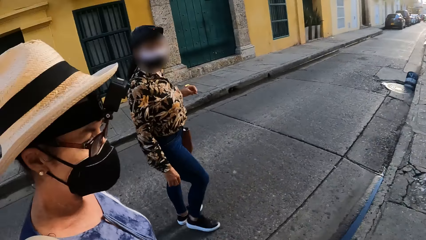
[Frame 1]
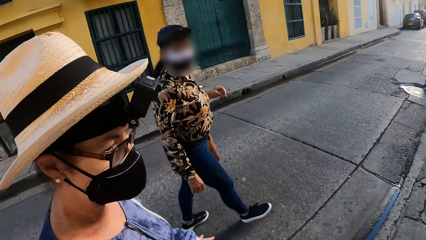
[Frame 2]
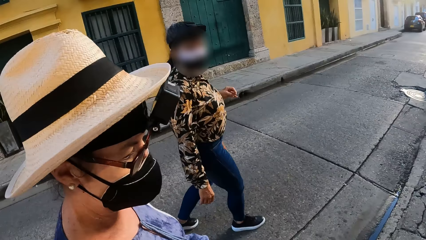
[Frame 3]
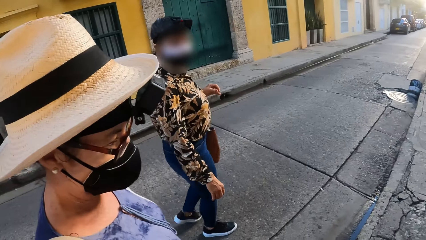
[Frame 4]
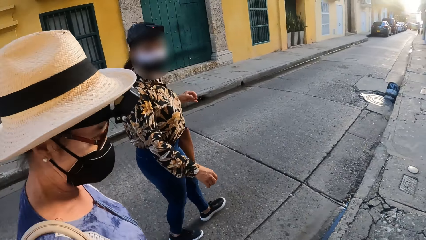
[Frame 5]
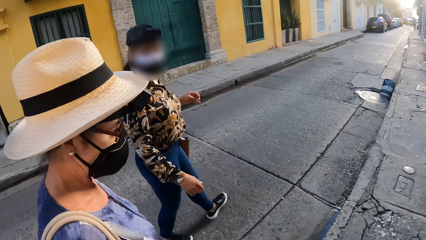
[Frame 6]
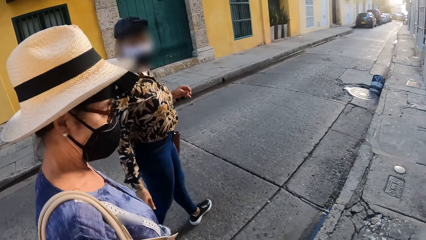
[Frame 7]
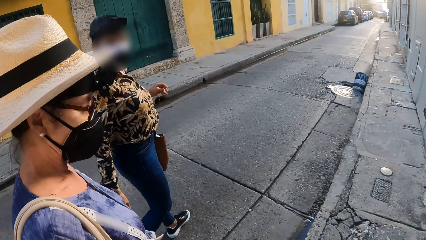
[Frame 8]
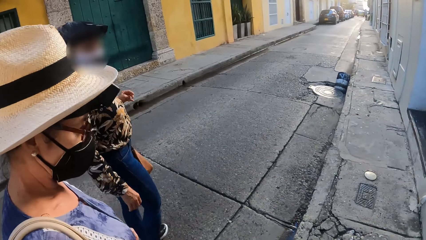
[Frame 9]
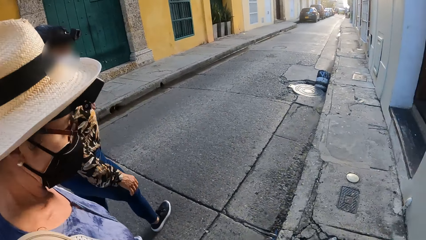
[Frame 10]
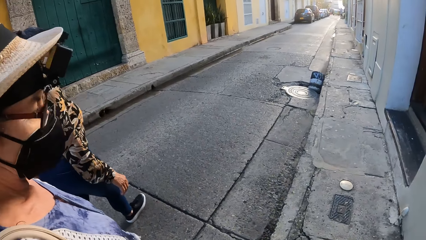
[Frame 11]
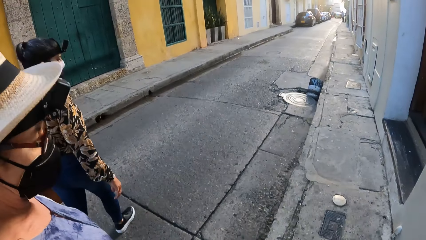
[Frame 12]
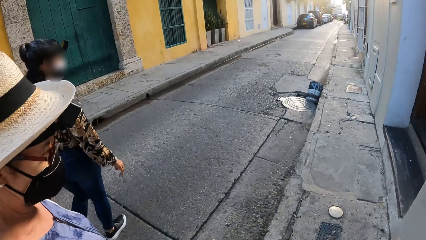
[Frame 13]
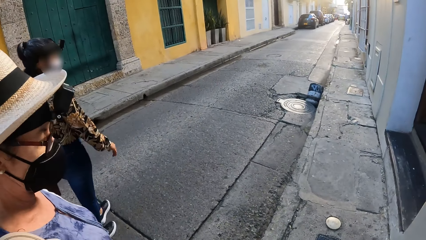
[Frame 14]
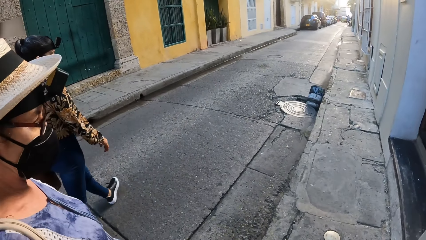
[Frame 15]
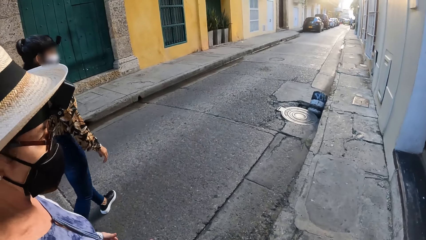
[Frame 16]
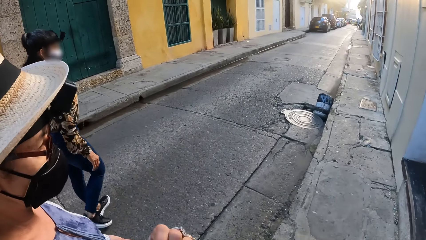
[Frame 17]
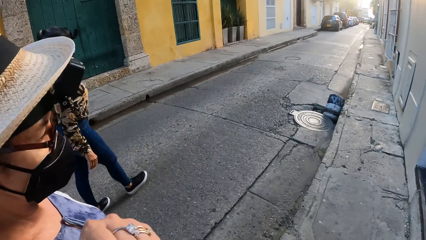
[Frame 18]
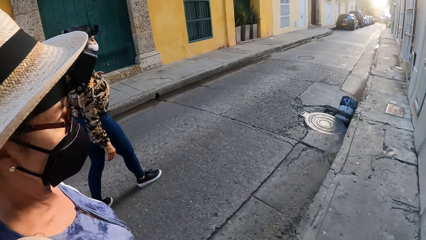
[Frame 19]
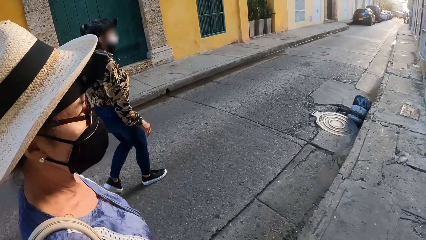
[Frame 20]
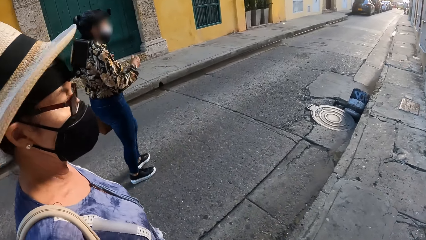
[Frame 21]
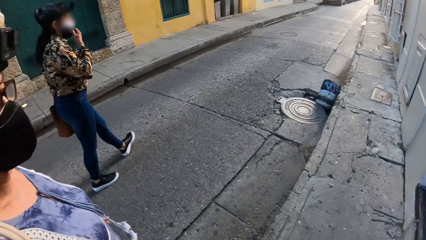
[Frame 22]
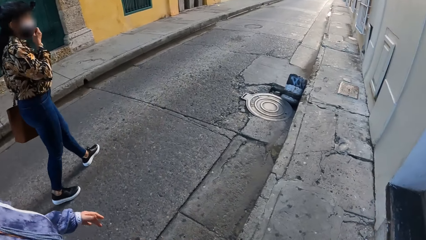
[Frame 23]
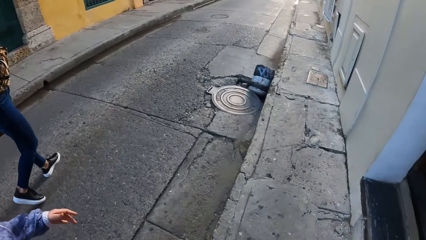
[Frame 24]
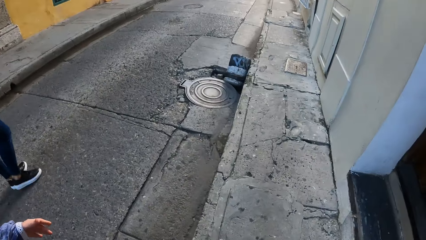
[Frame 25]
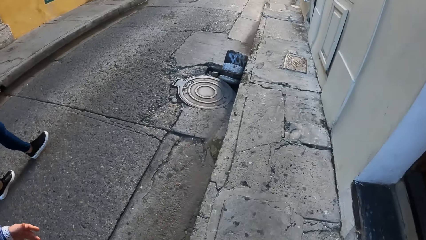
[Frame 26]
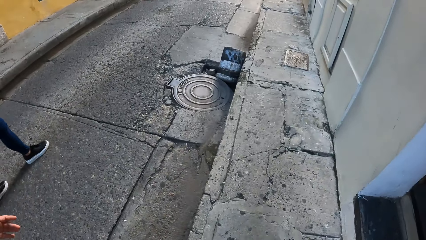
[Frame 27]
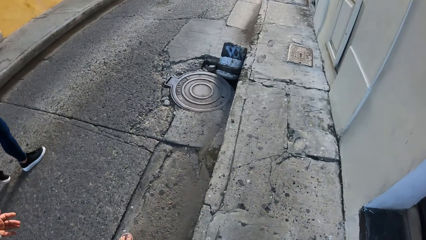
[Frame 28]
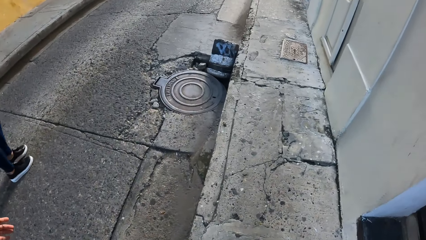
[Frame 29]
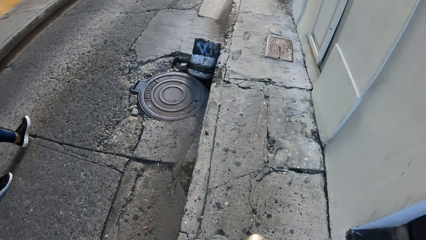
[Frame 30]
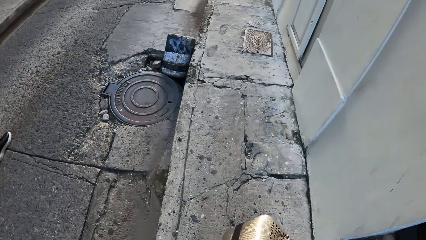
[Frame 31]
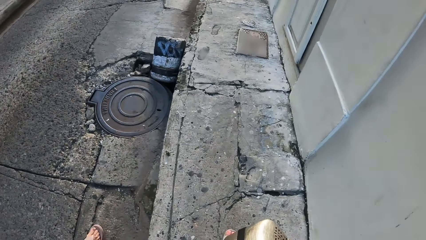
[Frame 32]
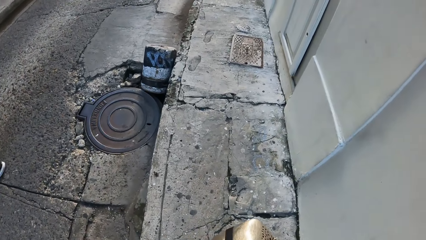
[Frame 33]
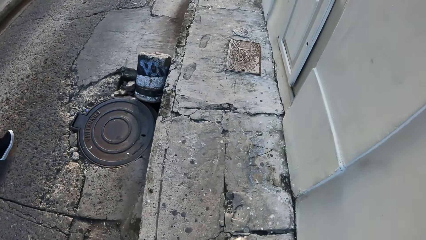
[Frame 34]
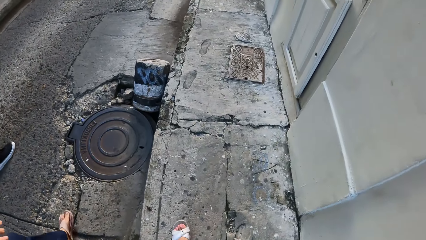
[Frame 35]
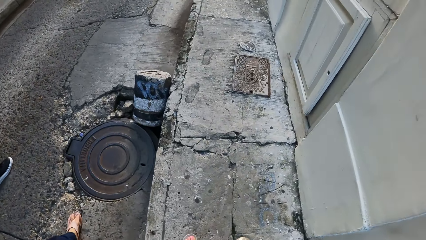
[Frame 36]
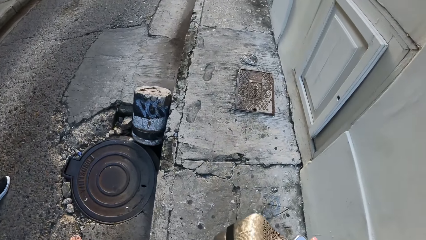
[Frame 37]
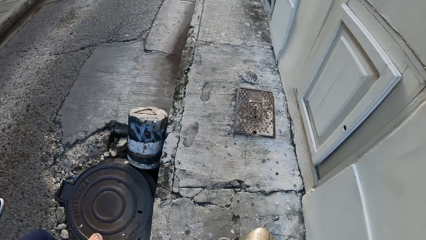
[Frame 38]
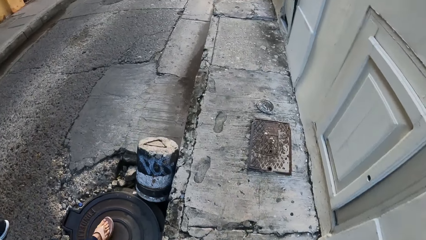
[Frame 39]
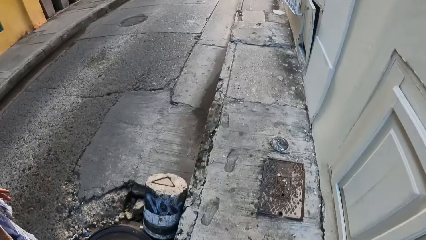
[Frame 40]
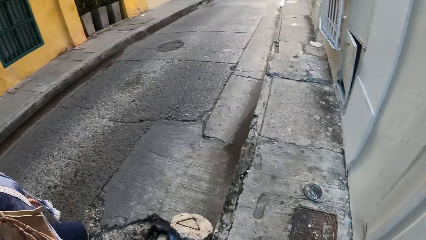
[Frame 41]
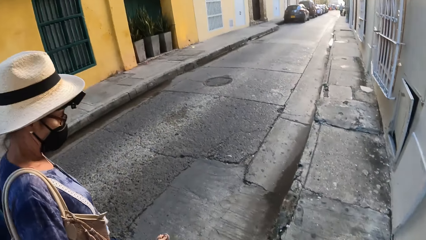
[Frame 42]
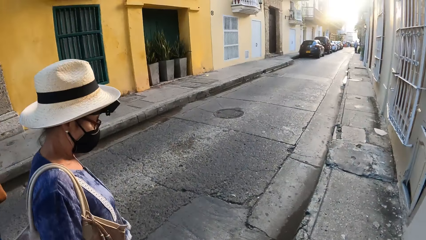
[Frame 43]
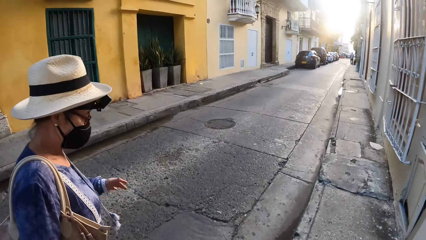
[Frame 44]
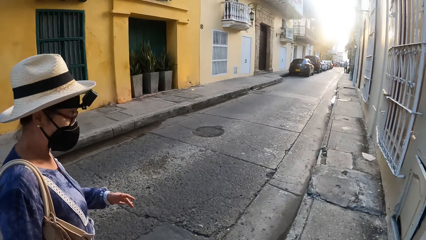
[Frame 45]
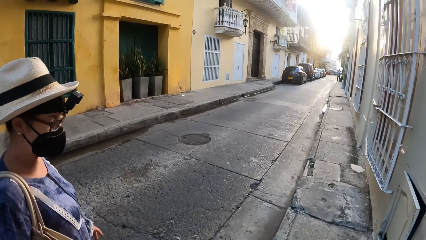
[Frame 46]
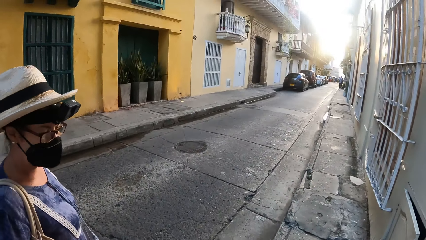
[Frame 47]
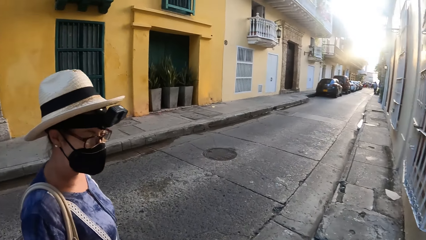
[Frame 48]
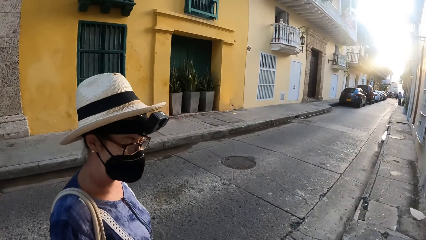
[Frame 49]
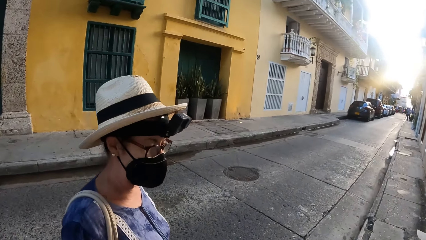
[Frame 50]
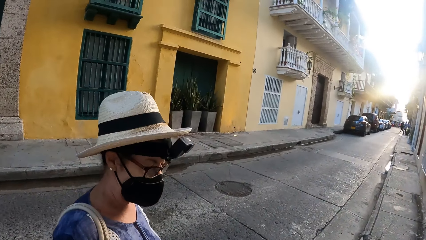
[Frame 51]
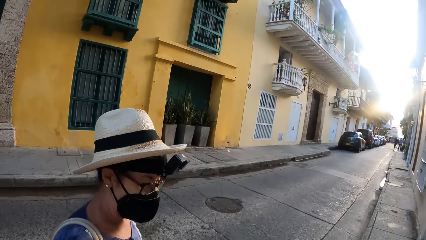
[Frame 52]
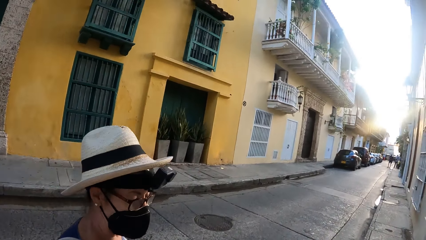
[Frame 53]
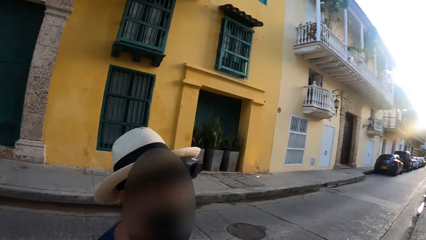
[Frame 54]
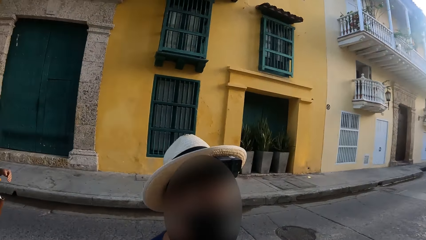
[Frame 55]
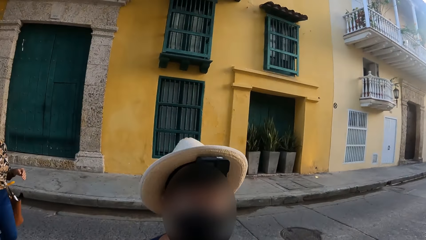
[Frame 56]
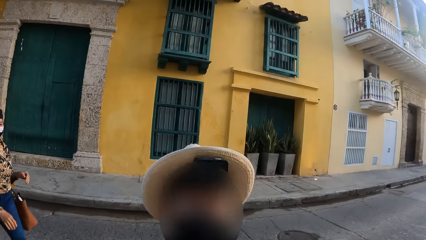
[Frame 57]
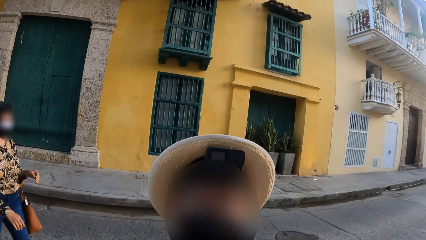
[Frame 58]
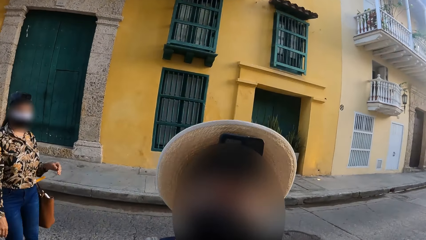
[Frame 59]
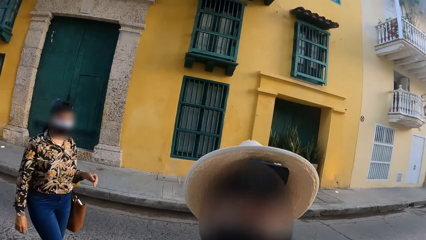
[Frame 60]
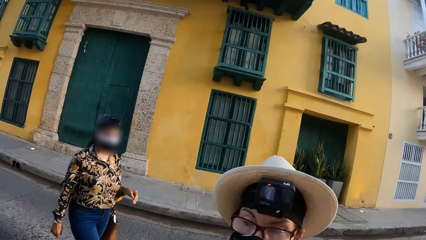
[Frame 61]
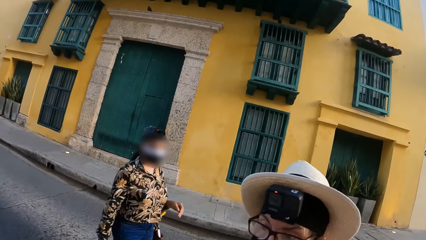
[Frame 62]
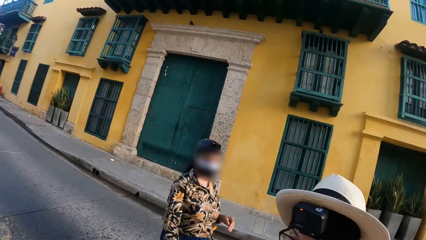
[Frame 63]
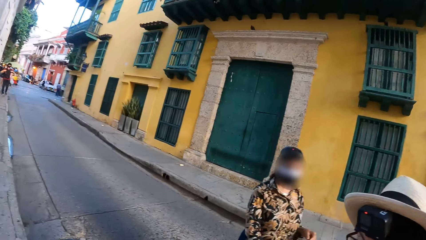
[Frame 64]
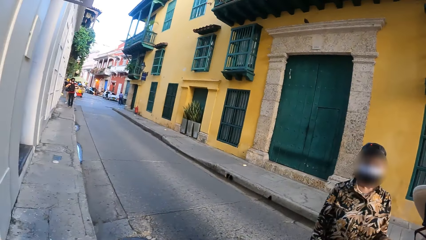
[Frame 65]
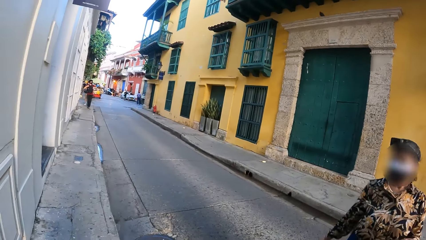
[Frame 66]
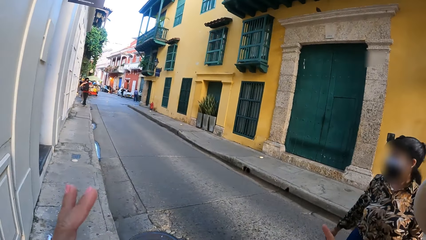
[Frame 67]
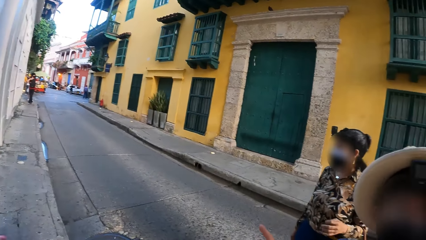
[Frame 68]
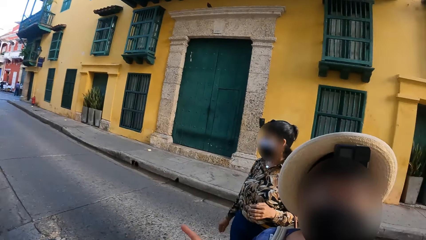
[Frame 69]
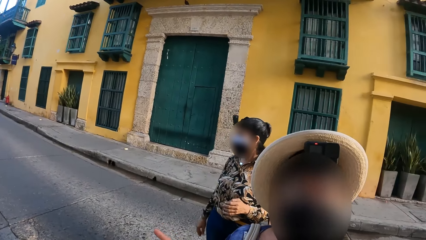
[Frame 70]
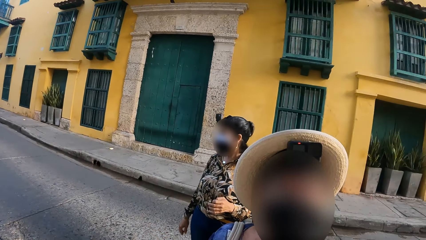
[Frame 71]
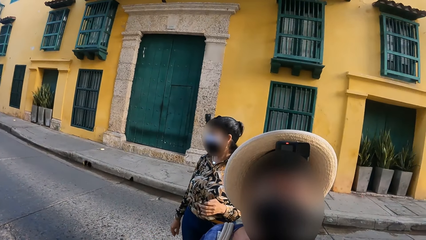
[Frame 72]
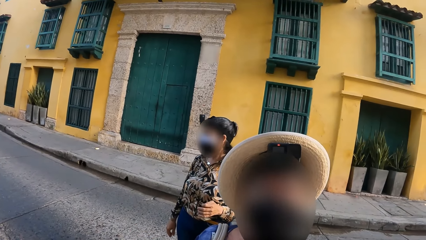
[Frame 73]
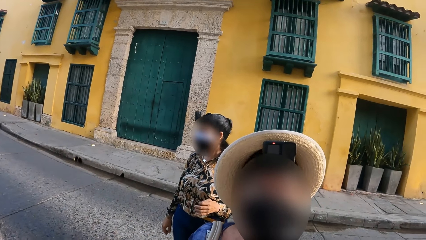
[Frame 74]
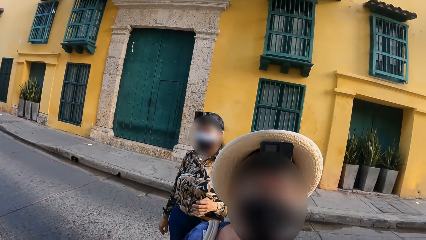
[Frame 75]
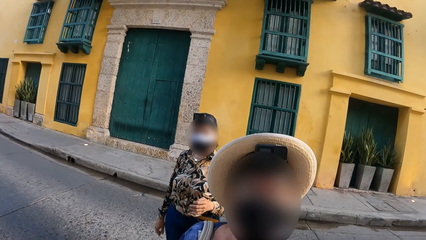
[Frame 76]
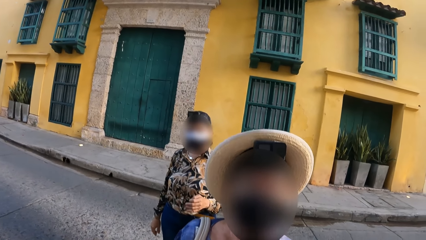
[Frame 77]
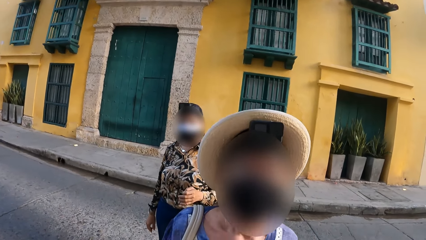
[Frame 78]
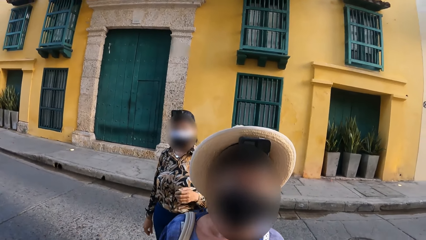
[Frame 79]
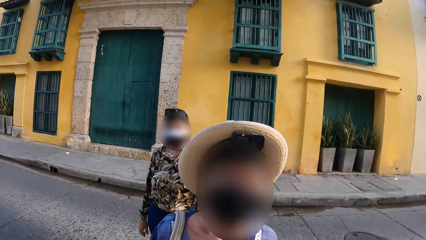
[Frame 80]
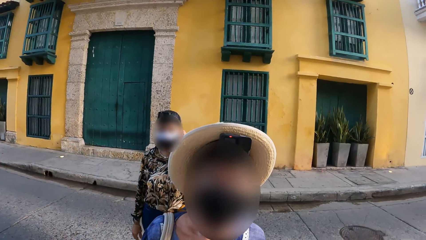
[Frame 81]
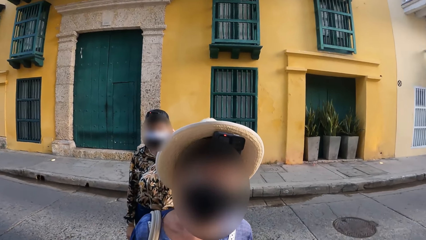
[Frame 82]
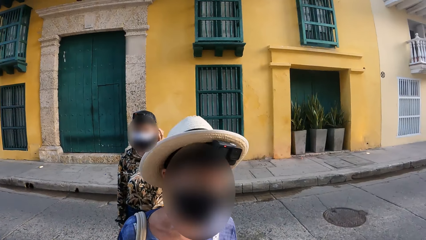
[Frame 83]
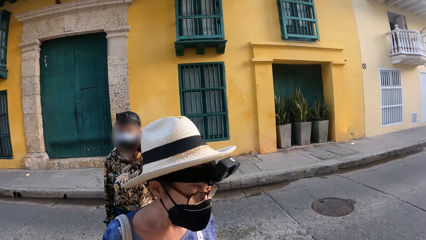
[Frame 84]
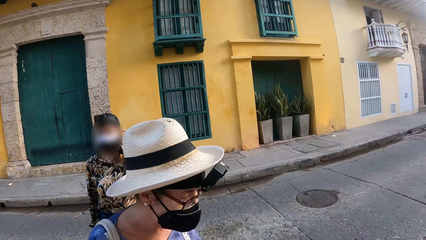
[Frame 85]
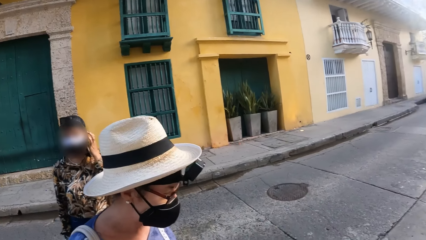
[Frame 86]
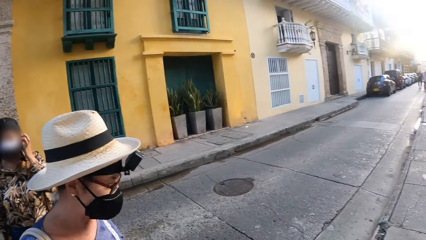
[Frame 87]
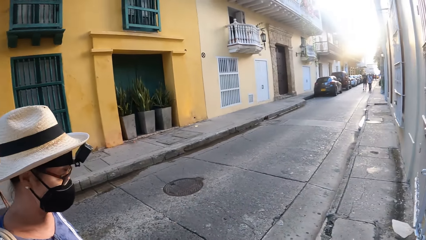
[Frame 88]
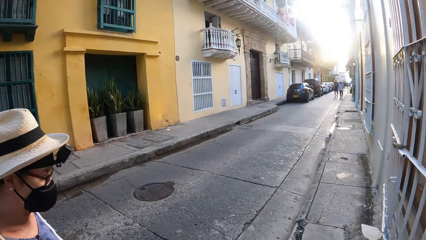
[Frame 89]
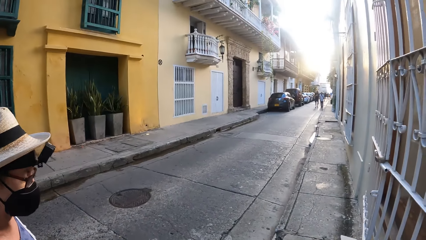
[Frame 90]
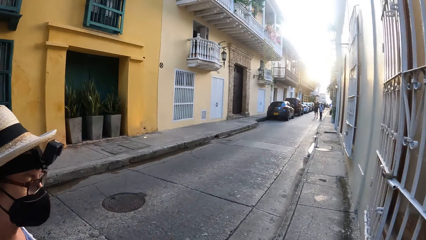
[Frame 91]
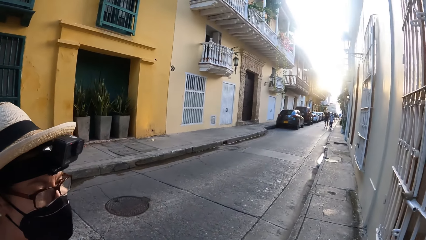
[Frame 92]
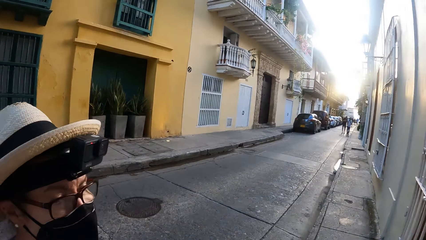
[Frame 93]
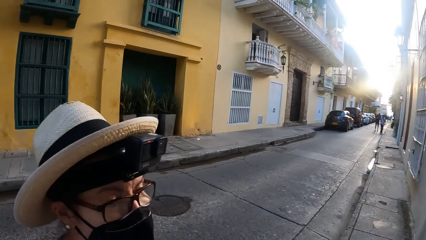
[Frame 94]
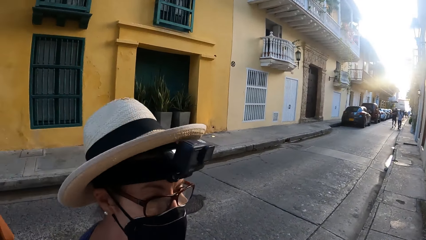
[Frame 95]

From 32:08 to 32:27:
The camera wearer converses with a woman. Another woman walks around the street. The first woman converses with the camera wearer. The camera wearer walks around the street. The first woman converses with the camera wearer. The camera wearer stands near the window.
